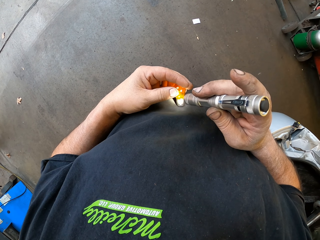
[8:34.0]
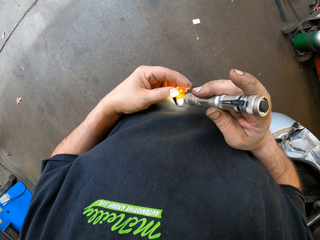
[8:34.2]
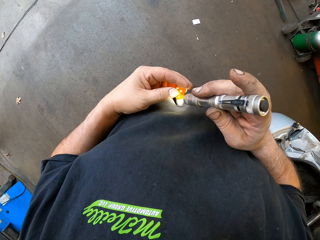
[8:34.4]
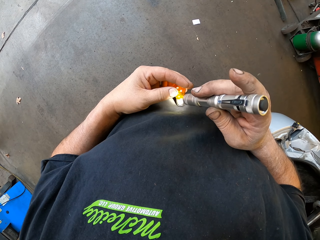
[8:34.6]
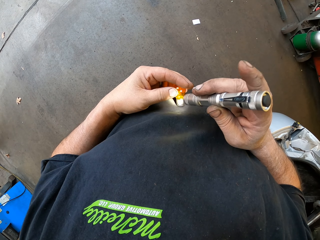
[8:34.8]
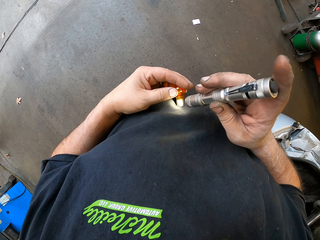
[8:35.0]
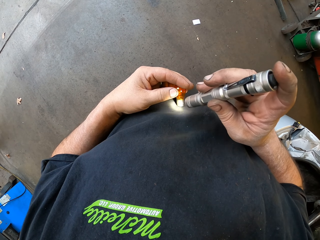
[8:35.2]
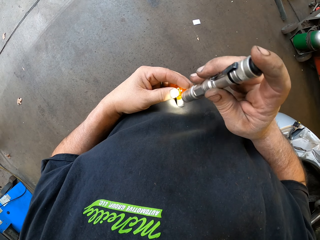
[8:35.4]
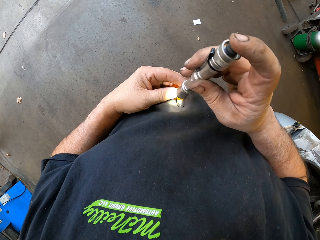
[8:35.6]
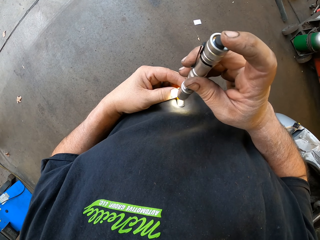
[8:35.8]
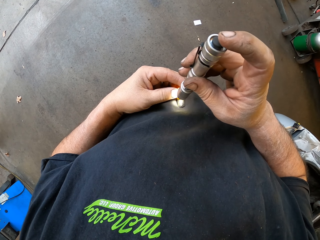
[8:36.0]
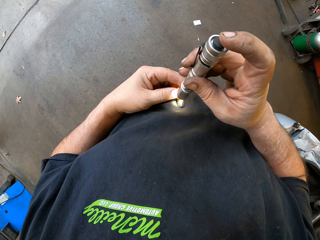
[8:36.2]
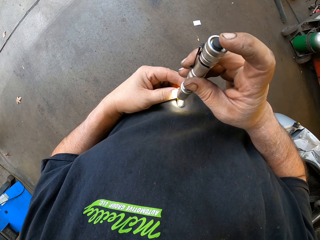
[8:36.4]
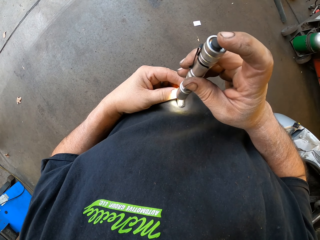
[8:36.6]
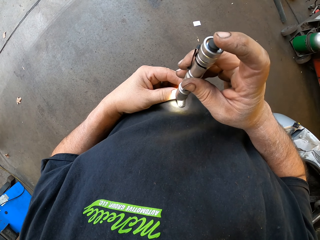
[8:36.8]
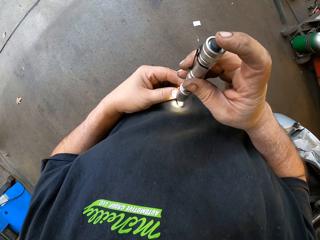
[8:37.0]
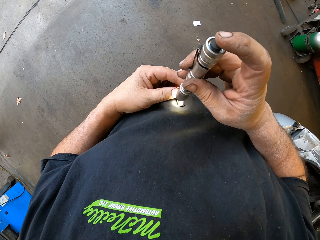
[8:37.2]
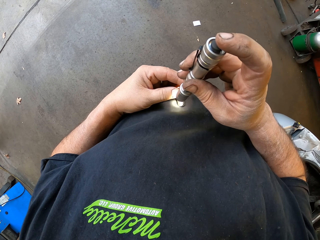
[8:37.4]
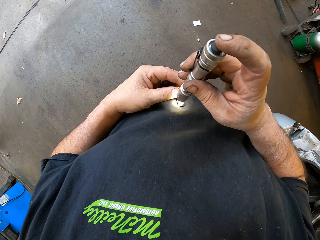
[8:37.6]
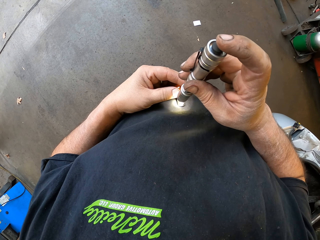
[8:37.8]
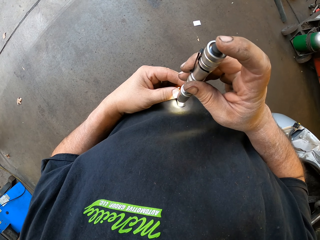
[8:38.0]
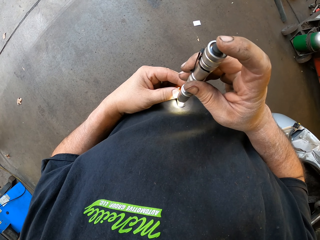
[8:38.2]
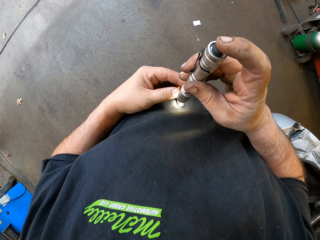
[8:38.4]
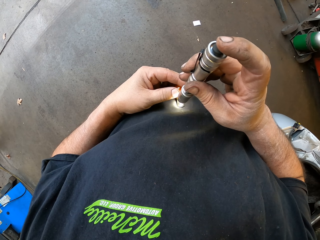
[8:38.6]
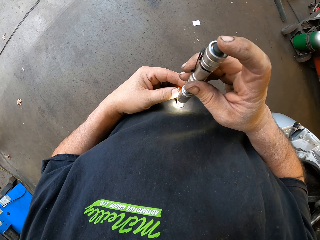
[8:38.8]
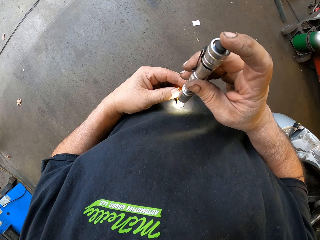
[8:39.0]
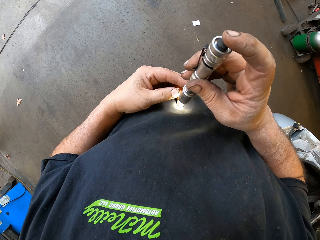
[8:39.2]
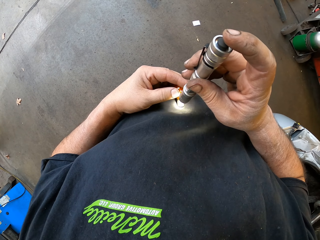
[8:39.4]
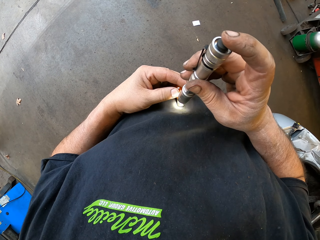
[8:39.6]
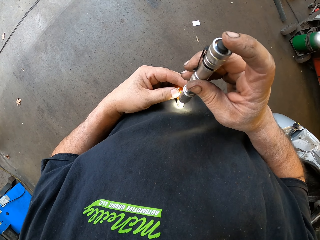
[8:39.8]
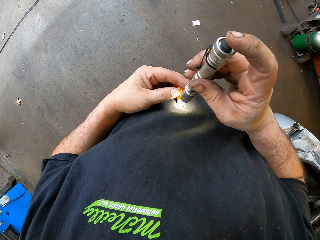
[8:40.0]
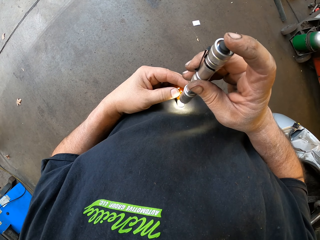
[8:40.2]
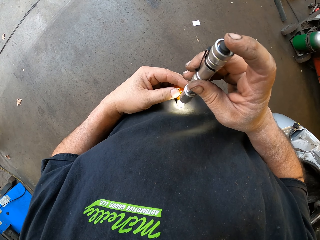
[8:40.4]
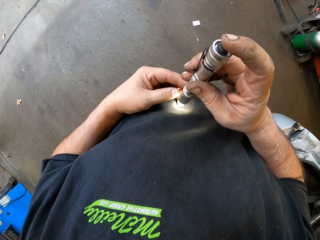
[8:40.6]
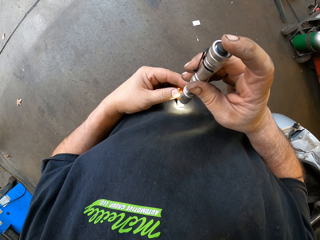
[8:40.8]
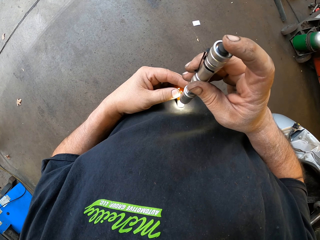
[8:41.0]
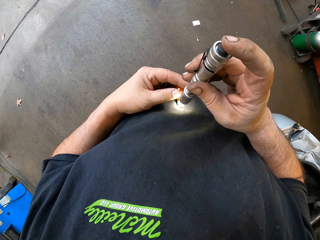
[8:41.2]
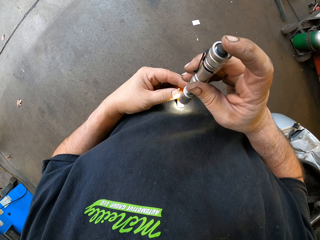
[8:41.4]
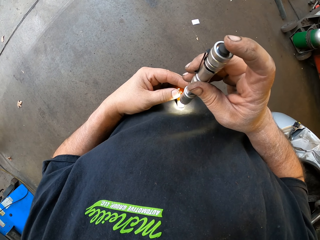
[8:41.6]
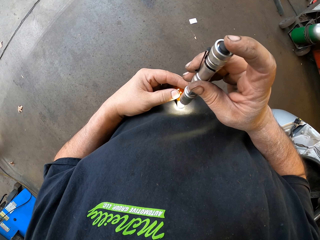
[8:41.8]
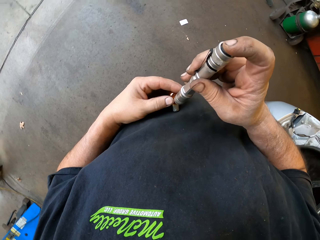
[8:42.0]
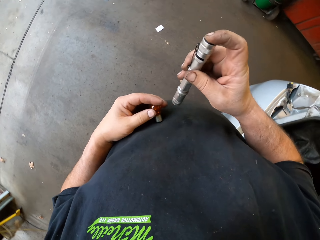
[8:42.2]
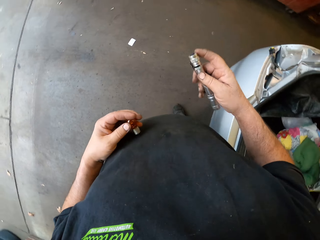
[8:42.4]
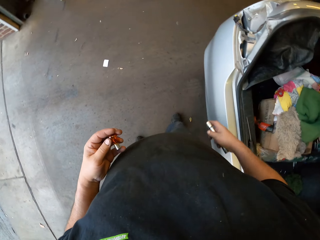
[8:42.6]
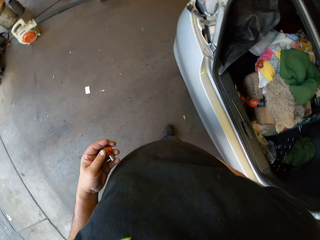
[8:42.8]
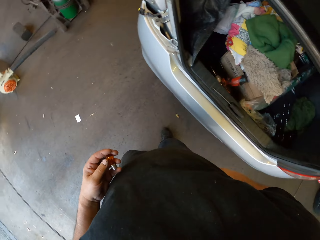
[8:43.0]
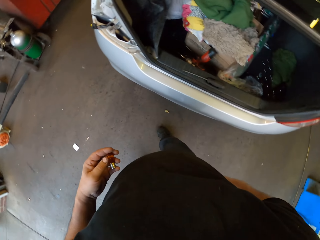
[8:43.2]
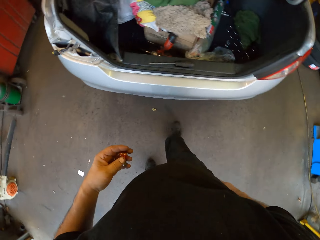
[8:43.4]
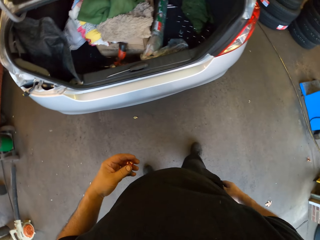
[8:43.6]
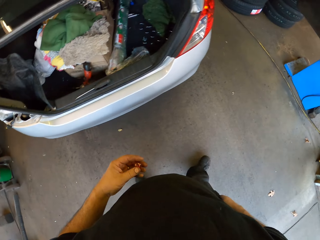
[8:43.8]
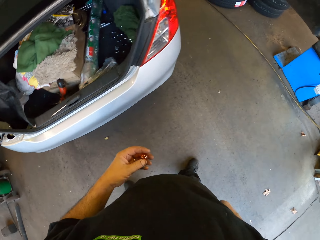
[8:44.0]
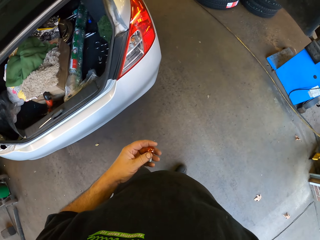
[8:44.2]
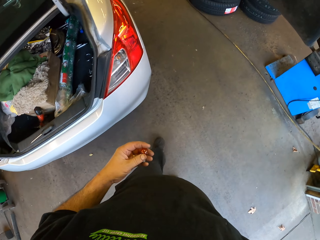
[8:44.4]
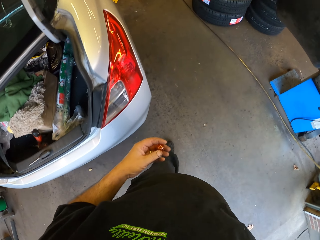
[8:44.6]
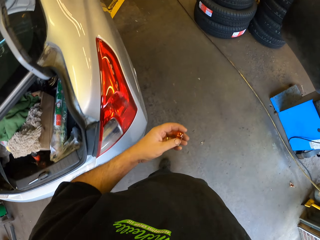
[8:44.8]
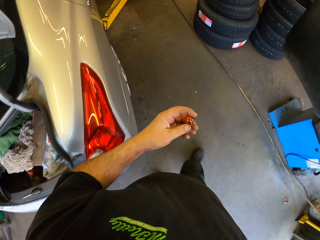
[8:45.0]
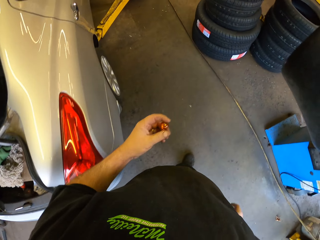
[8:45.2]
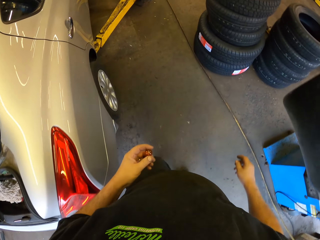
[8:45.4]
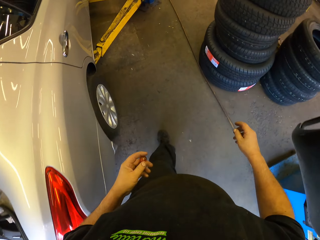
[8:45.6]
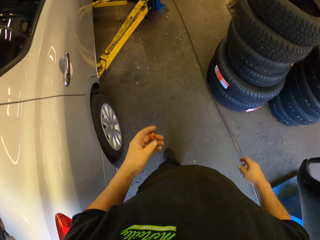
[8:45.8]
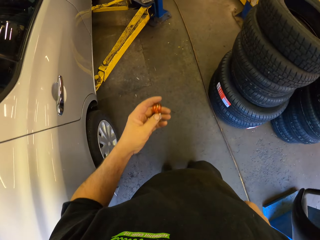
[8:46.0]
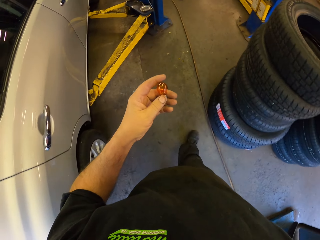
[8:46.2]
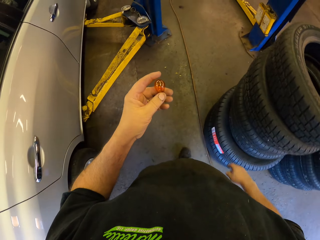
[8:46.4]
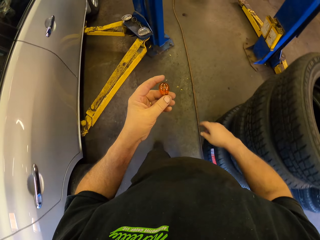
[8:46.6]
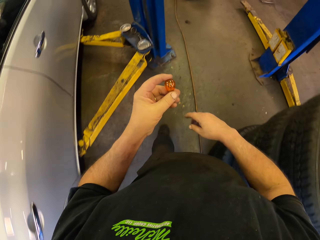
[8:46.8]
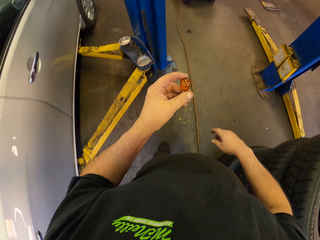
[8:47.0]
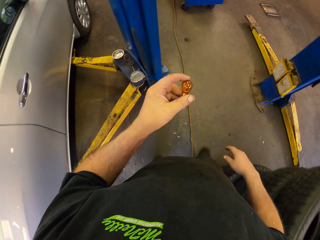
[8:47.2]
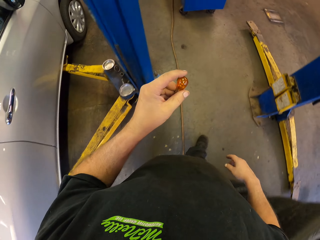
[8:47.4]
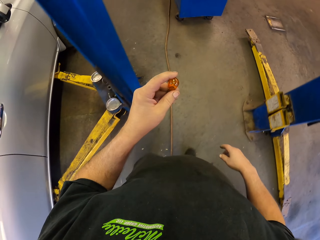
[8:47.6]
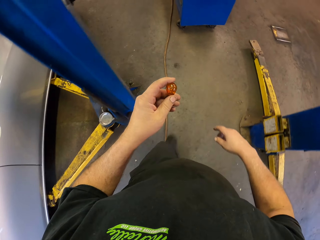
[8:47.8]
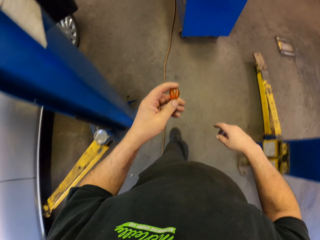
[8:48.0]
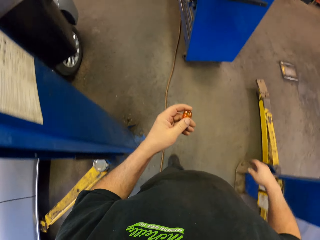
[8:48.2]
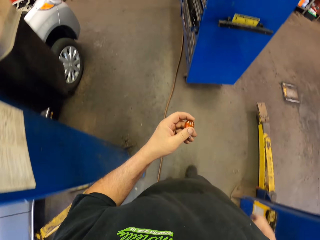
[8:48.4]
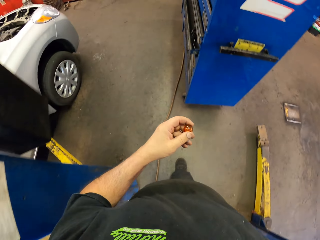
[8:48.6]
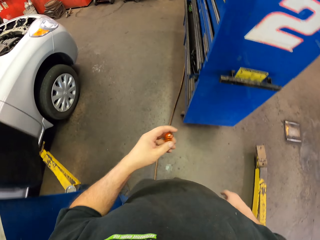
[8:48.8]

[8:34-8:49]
The camera wearer checks the bulb. They put the flashlight in the pocket. They walk in the garage.

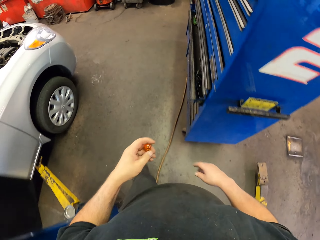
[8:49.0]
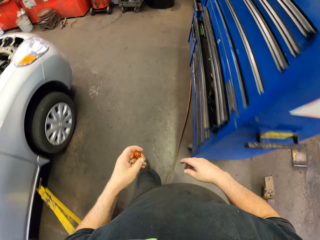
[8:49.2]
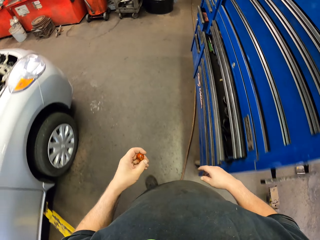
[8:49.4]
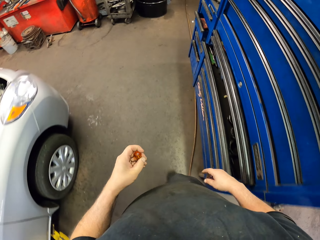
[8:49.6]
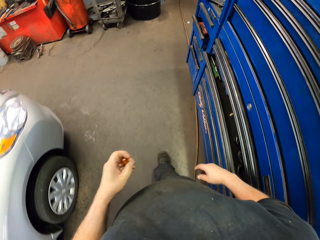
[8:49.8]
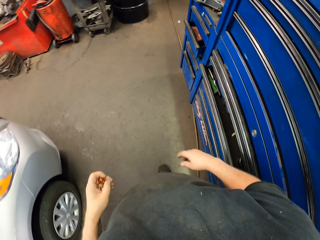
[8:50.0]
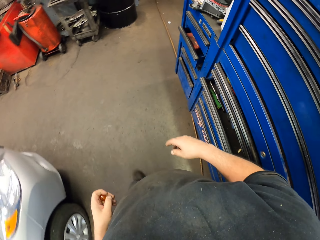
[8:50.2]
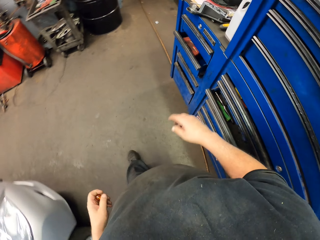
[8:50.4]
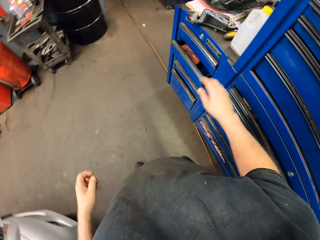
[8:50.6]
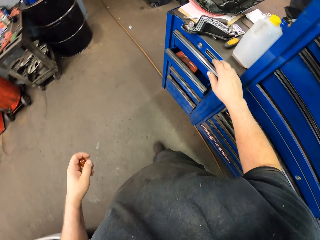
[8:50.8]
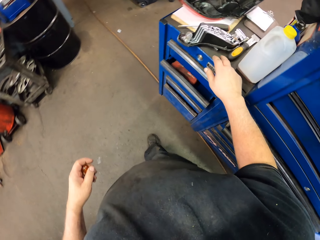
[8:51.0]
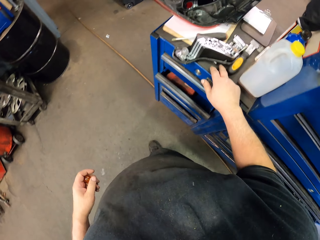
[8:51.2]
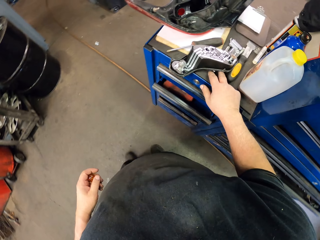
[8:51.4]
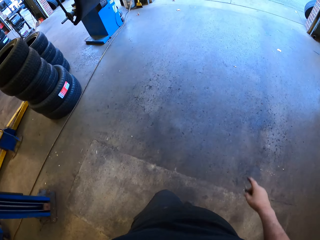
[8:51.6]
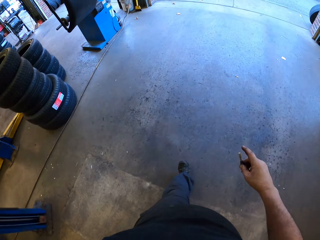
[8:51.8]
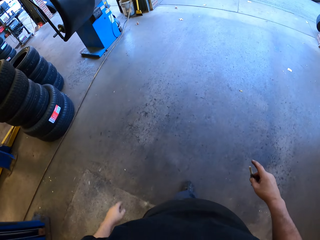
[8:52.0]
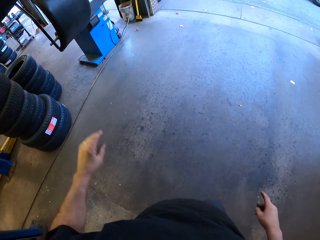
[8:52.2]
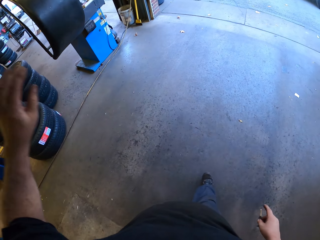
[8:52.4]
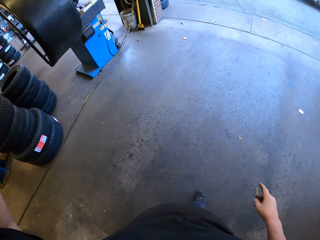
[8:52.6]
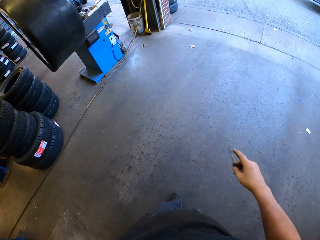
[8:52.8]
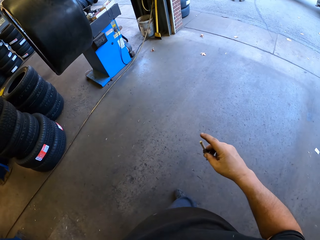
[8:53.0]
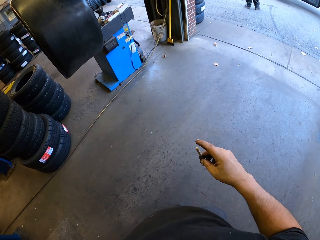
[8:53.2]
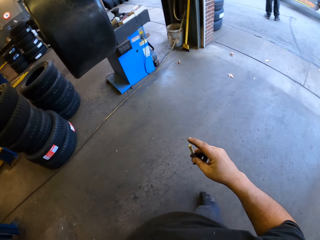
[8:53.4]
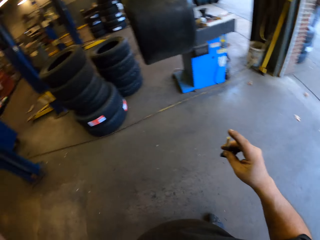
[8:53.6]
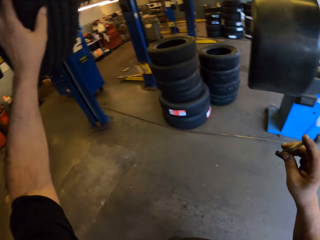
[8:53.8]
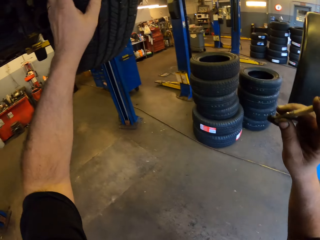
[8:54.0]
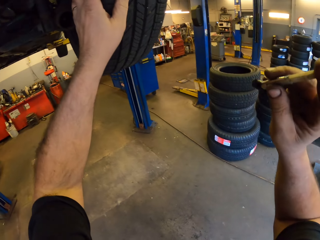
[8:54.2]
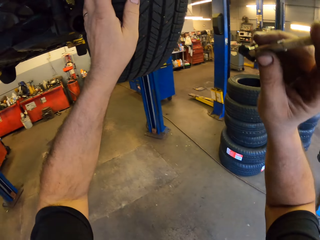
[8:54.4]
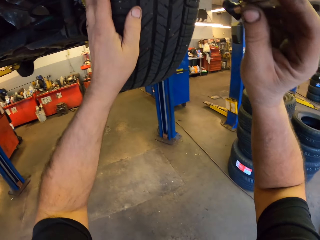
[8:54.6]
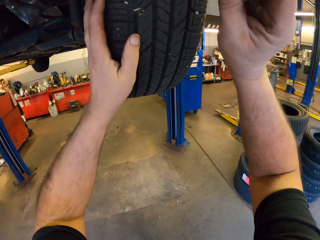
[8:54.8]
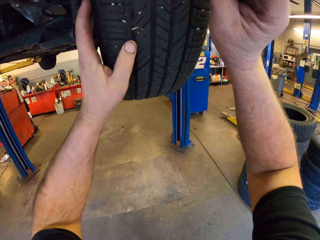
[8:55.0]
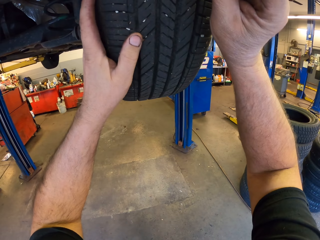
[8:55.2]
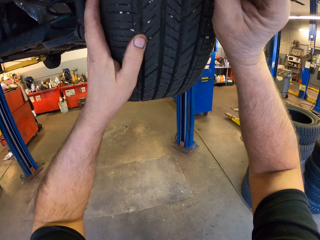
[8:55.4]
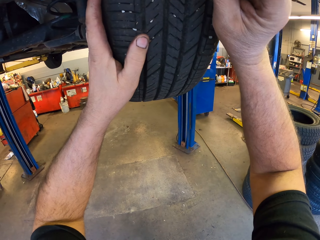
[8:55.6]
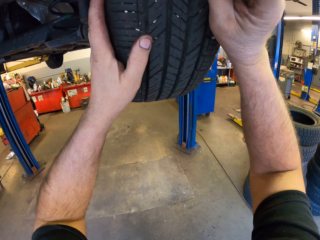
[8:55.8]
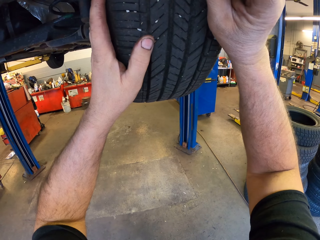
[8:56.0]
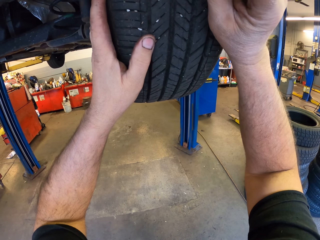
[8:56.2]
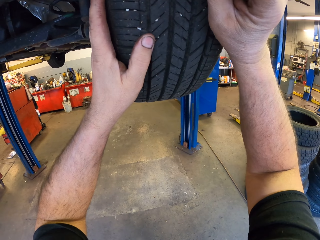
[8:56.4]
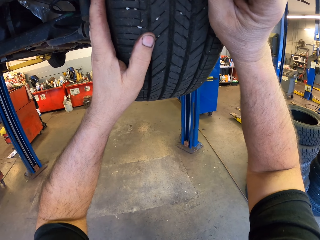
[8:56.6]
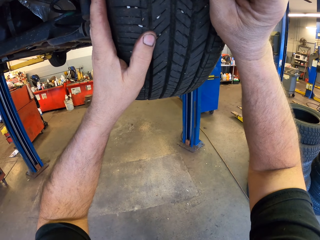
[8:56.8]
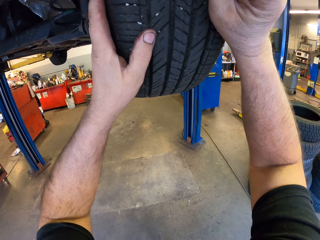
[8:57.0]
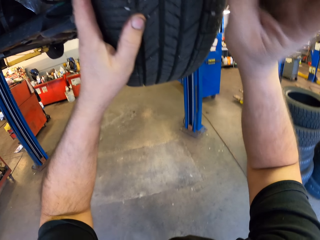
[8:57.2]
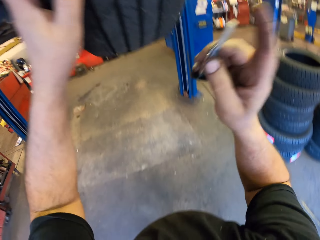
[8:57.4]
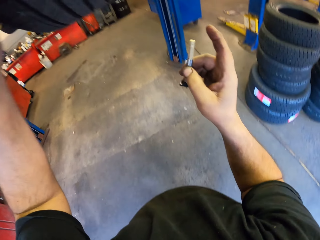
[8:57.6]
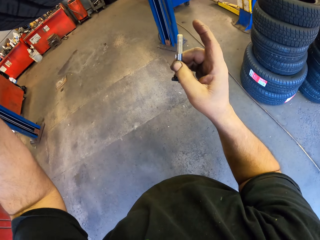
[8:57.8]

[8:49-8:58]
The camera wearer takes something. They walk in the garage. They hold a tire. They mark the tire. They insert something in the tire.
